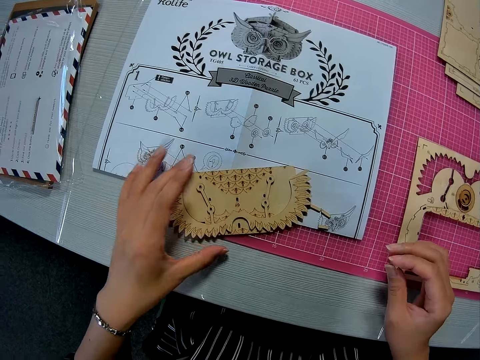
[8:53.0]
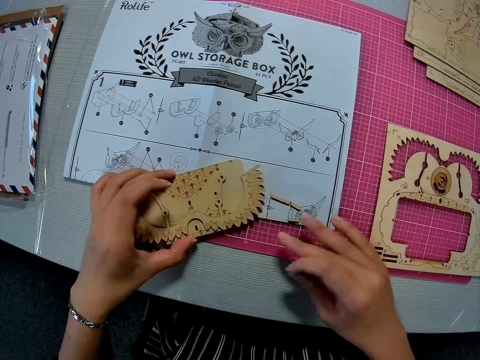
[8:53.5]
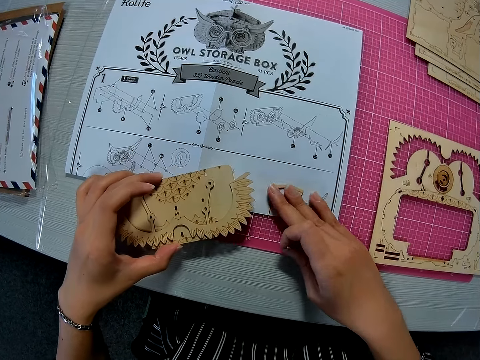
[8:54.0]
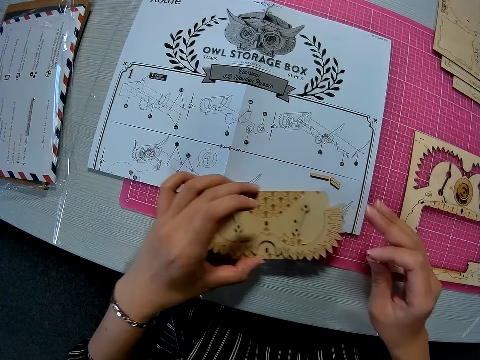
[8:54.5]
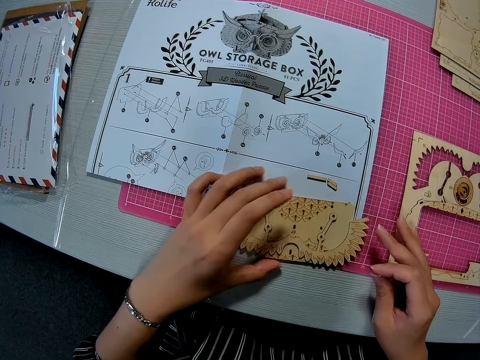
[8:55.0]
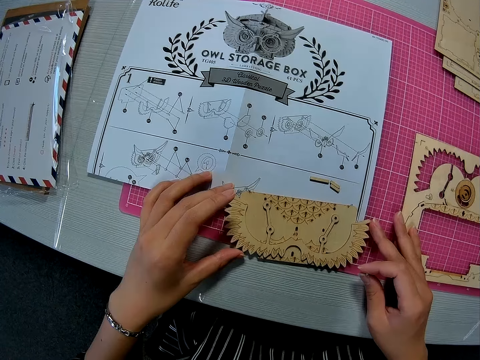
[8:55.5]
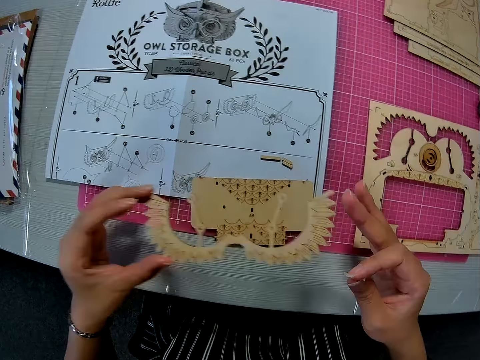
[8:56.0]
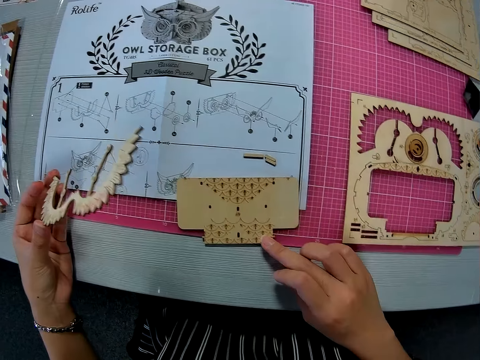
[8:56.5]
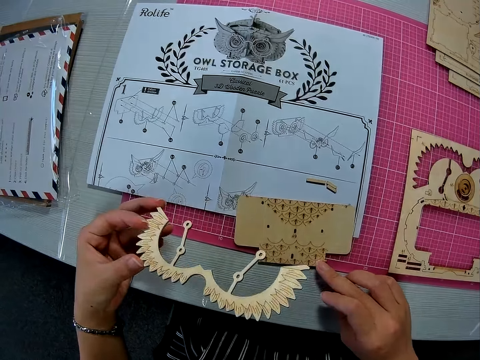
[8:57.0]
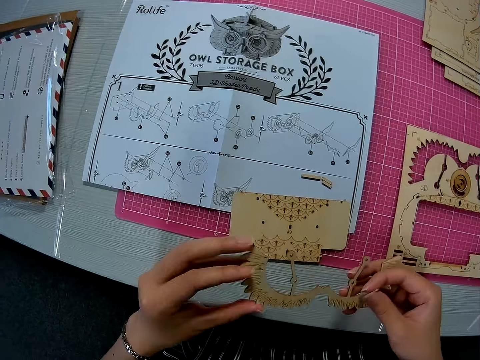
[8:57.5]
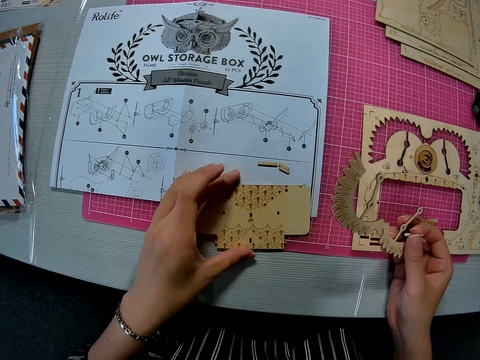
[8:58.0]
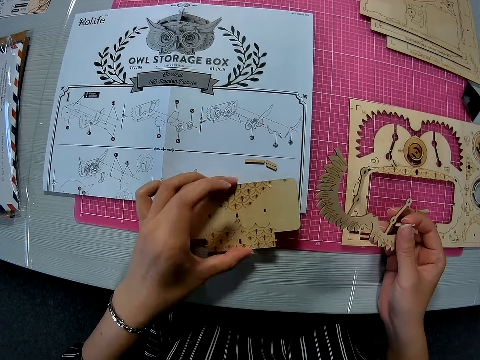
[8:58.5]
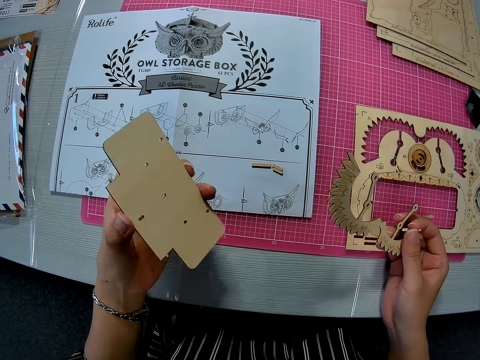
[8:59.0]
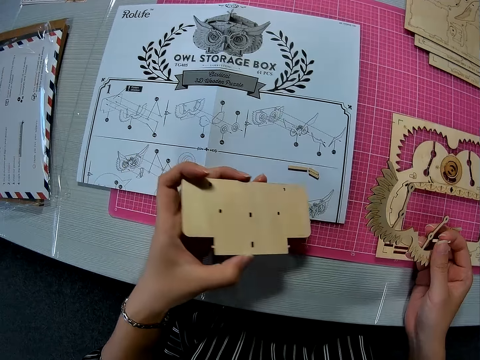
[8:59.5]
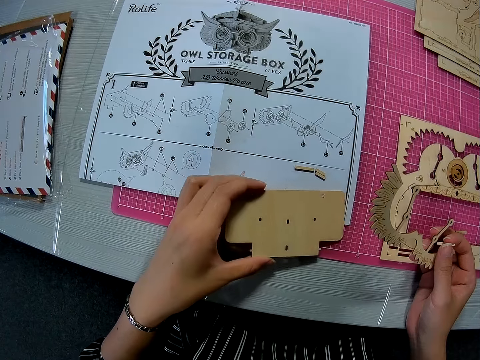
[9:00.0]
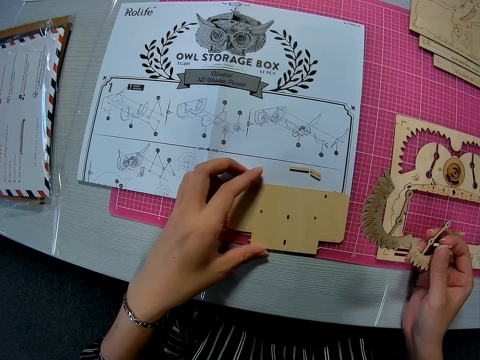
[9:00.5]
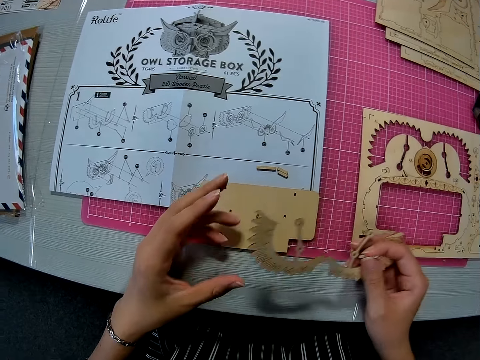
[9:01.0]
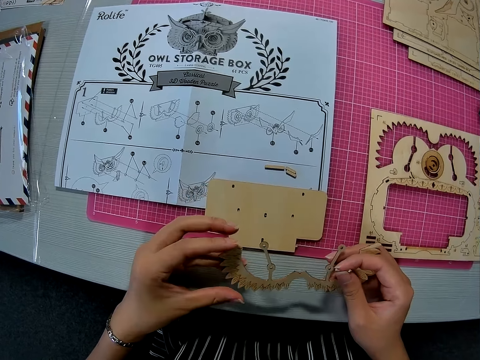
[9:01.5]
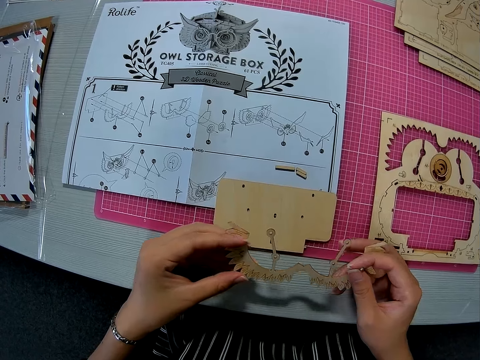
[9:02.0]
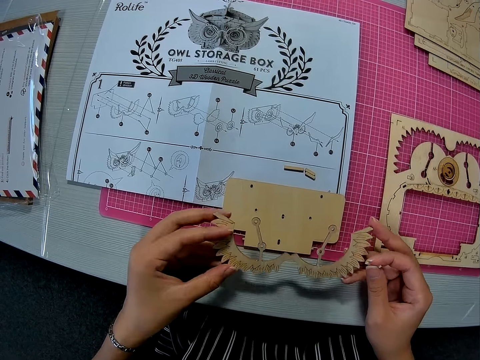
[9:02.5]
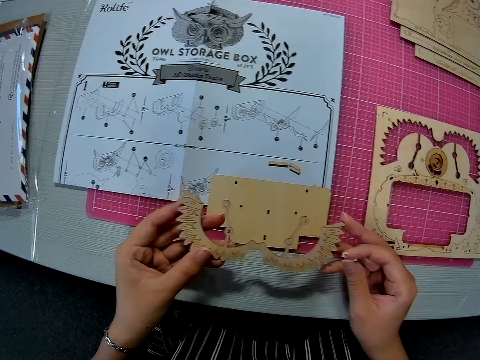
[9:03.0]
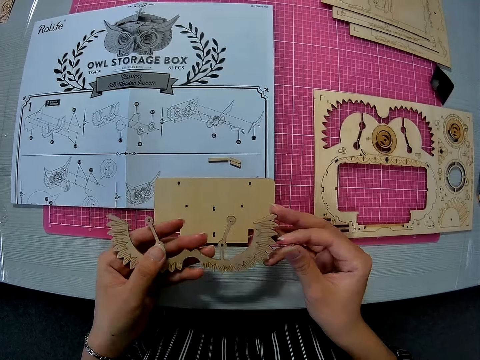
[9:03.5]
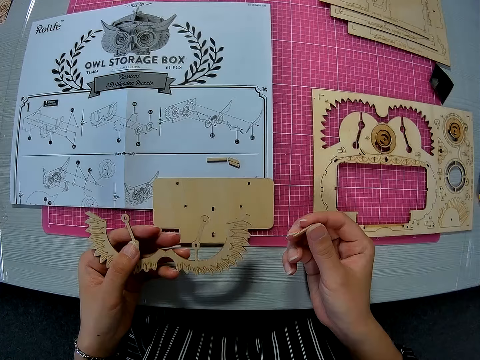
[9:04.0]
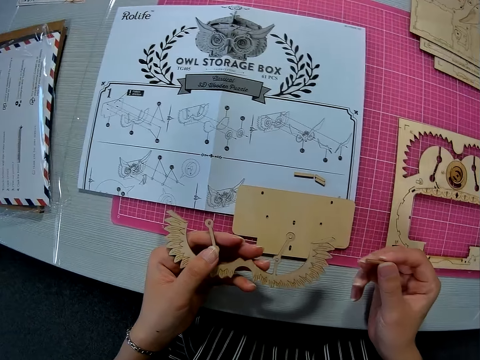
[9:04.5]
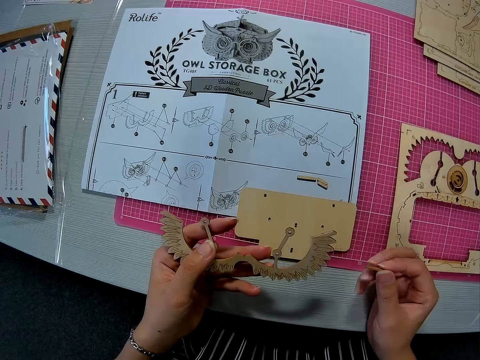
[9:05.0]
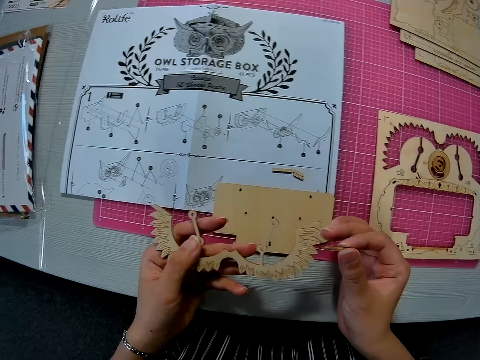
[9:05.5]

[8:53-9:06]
The camera wearer takes the wood craft. She moves both pieces forward. She moves the pegs on the paper instruction sheet upward with her right hand. She picks the carved piece. She looks at the puzzle. She touches the other piece with her right middle finger. She passes the carved piece from her left hand to her right hand. She picks the other piece with her left hand. She looks at the wood craft. She flips the piece over. She drops the piece on the paper instruction sheet. She holds the carved piece with both hands. She looks at the puzzle.

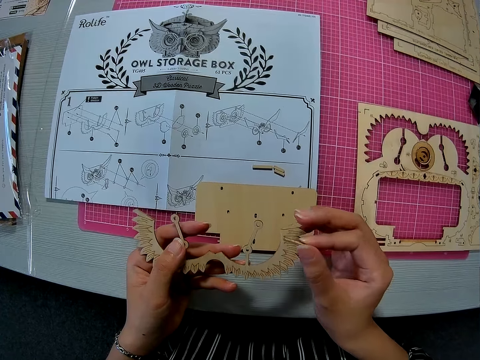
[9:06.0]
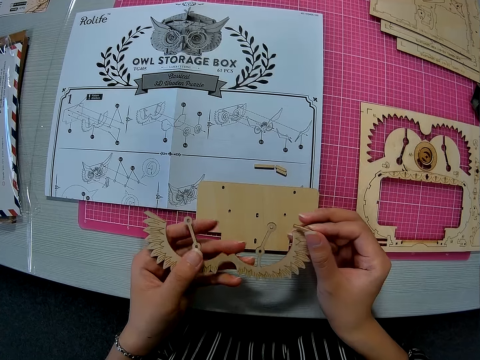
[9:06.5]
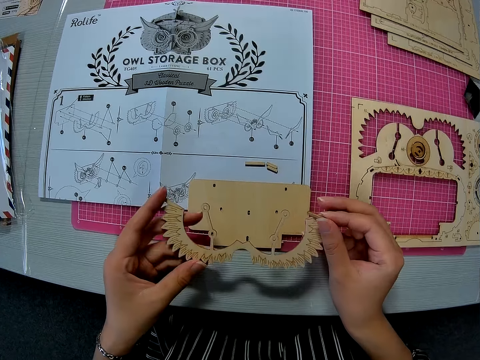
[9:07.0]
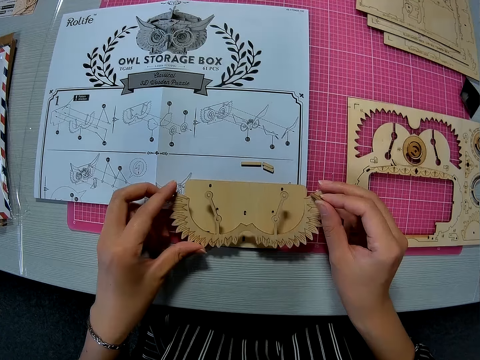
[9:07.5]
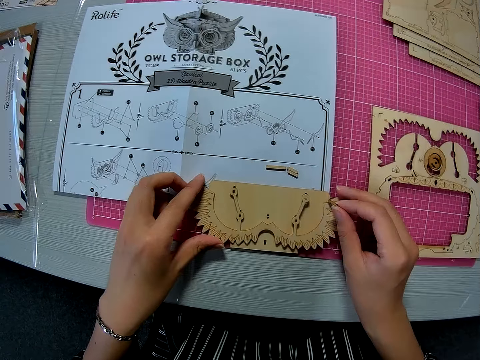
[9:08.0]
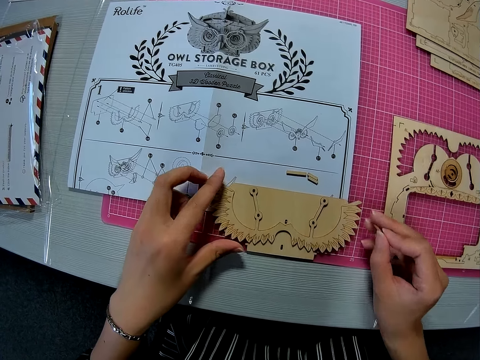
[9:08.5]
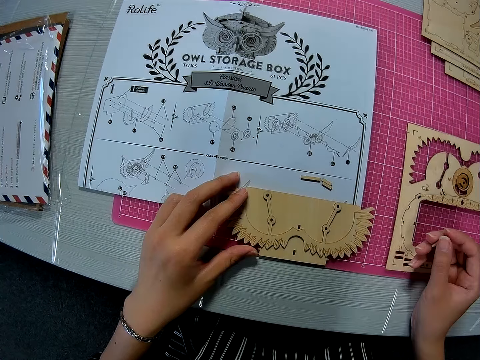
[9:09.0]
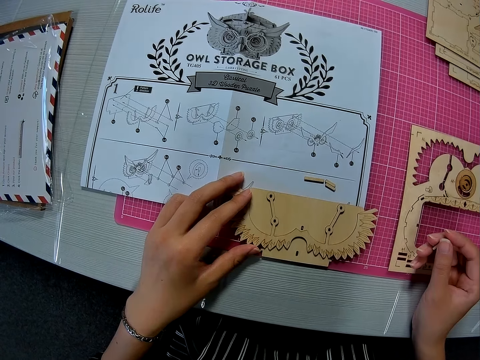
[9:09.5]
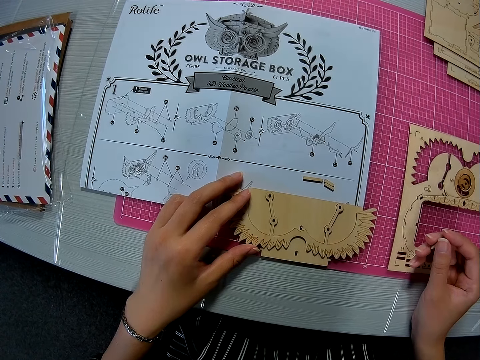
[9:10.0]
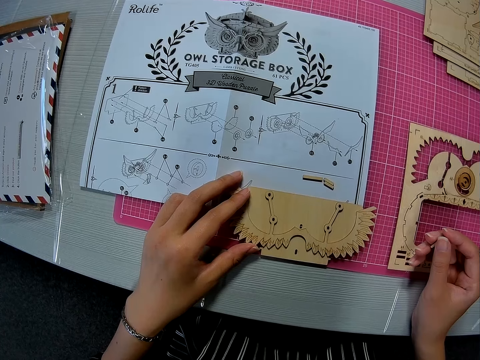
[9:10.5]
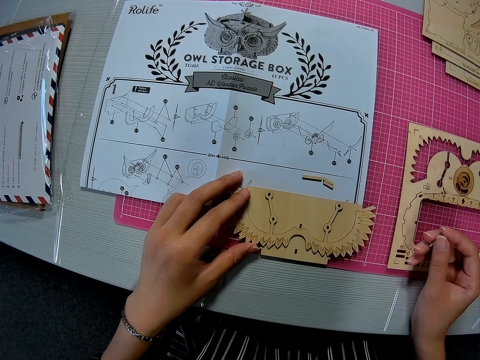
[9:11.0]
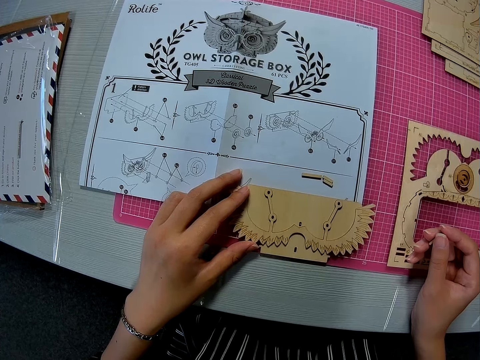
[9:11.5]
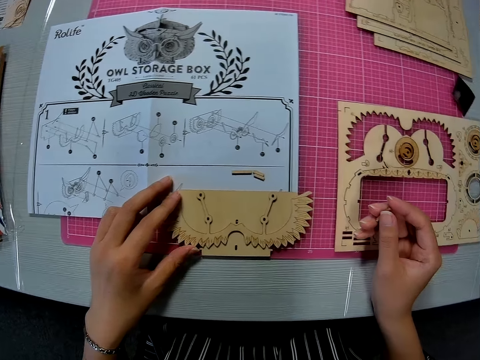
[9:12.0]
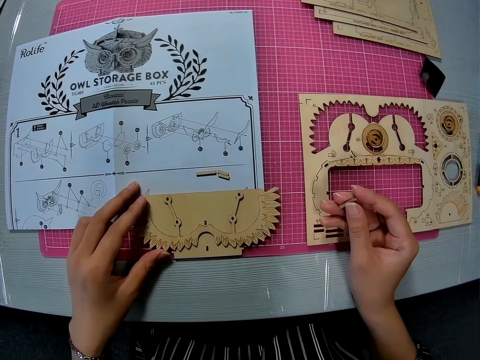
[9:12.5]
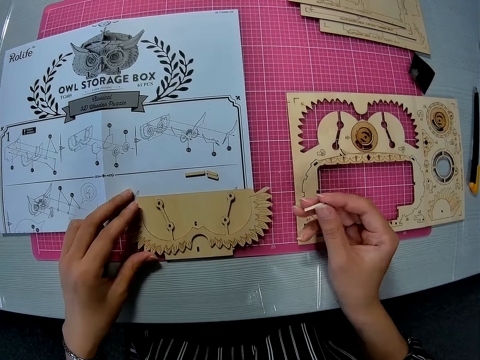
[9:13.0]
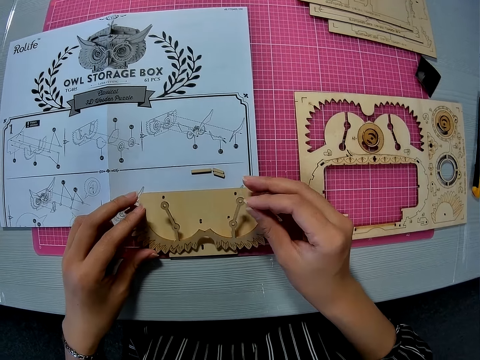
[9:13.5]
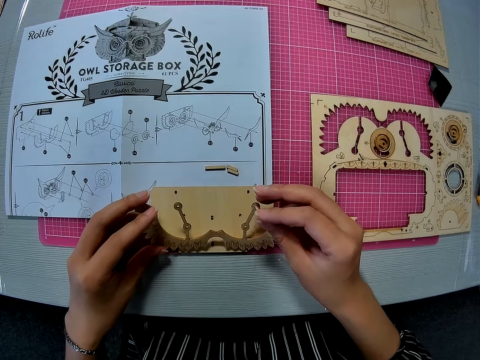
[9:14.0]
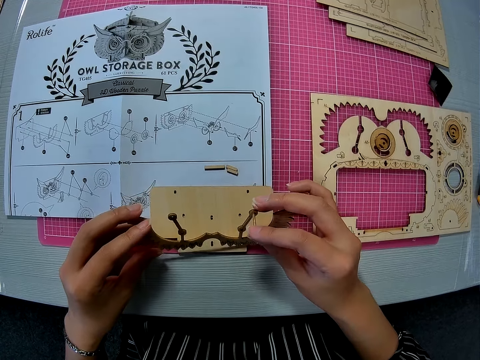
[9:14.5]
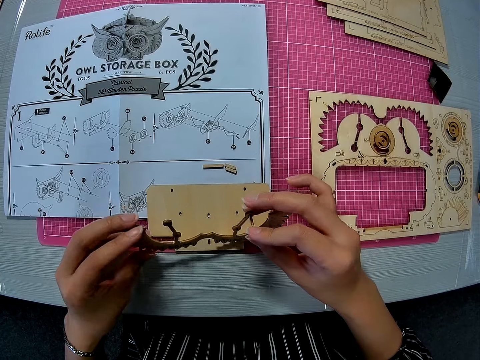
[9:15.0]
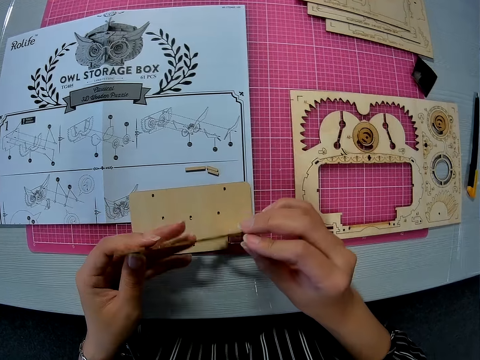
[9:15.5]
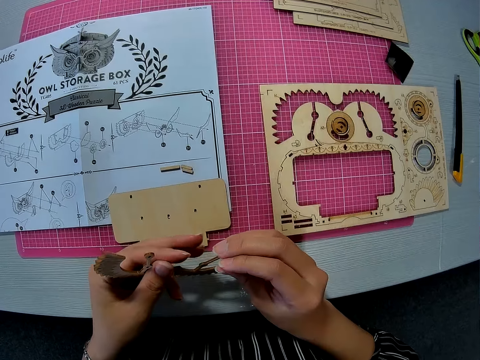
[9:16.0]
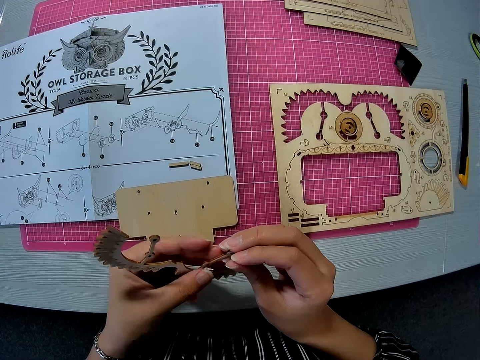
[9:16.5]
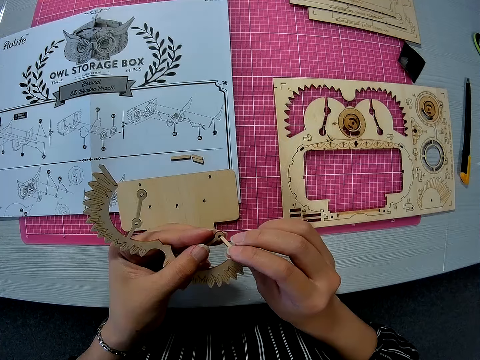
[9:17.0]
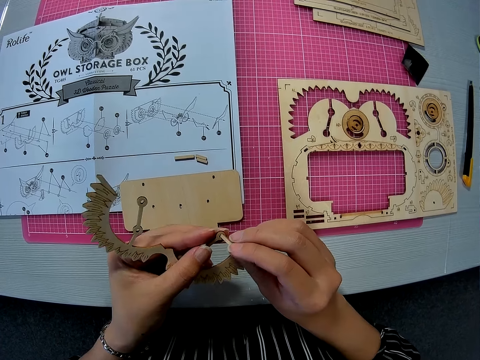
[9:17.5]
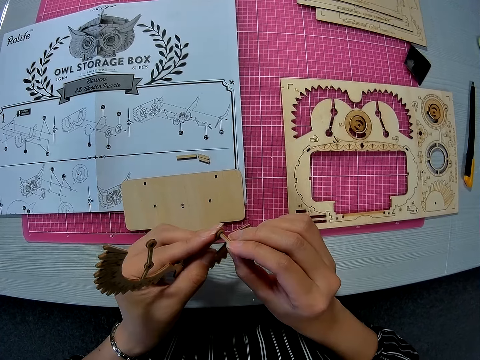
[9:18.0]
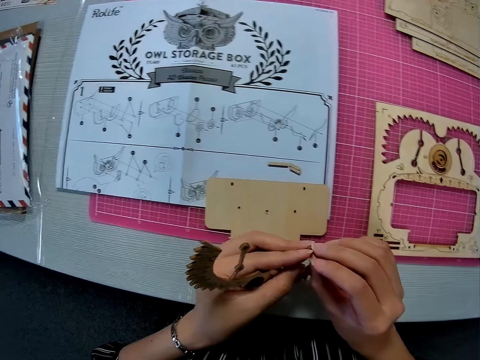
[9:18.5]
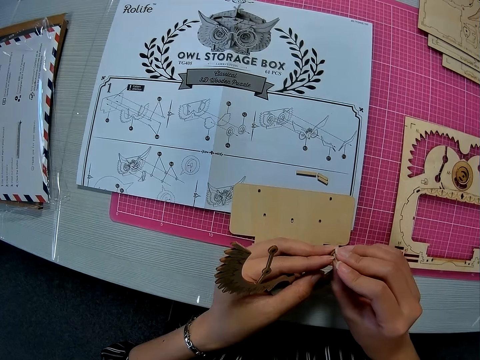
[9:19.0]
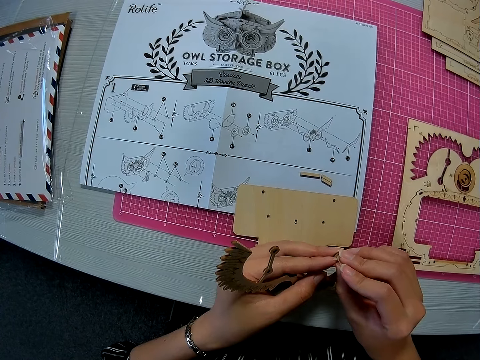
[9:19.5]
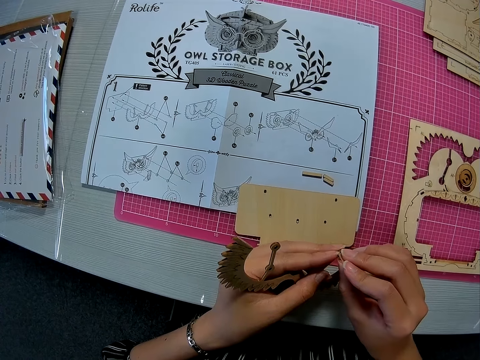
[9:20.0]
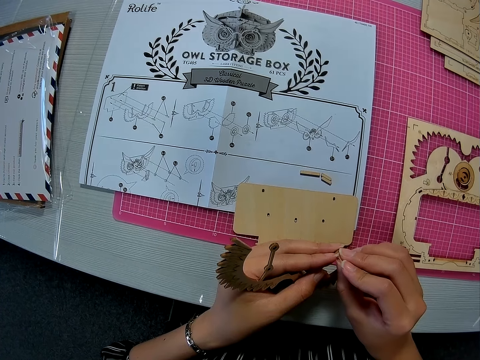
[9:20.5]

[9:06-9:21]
The camera wearer places the carved piece on the other piece. She looks at the puzzle. She tilts the carved piece backward. She places the peg on a hole in the carved piece with her right hand. She holds the carved piece with her left hand. She fixes something onto something.
